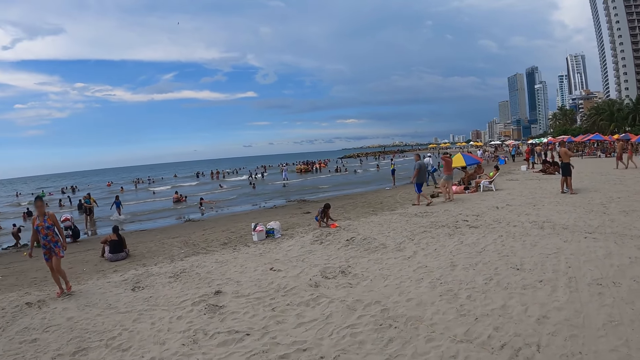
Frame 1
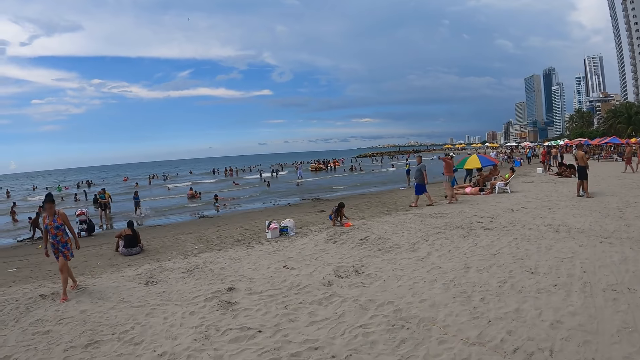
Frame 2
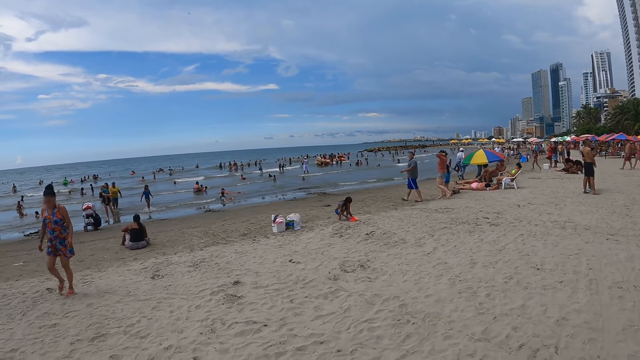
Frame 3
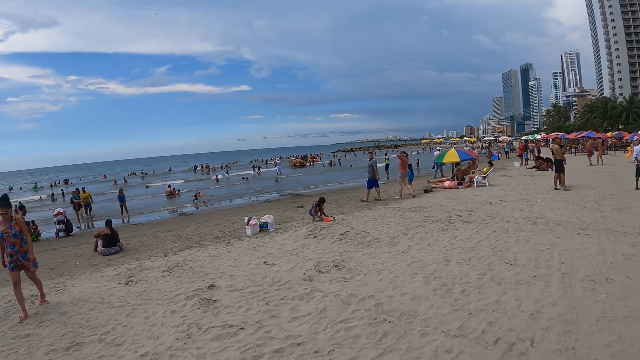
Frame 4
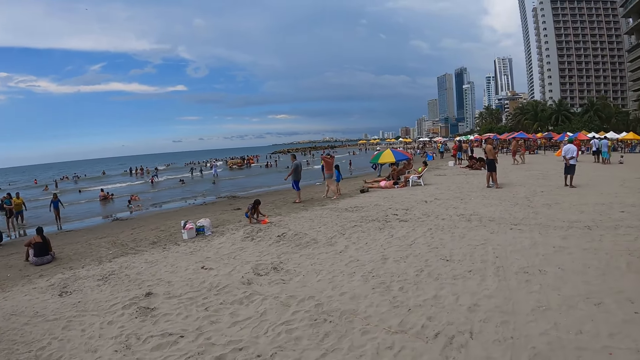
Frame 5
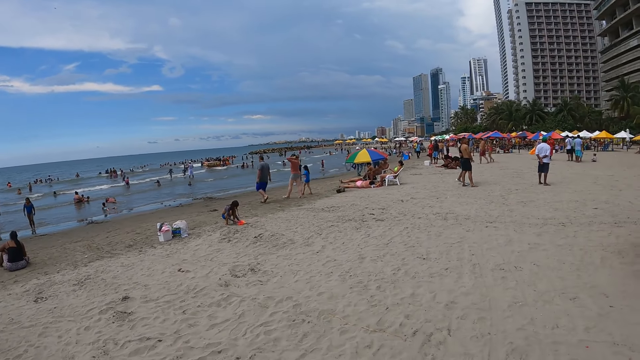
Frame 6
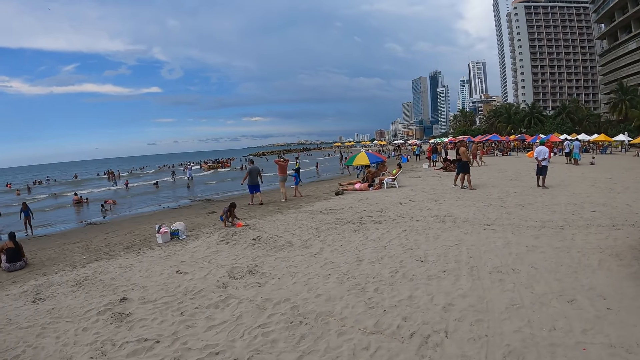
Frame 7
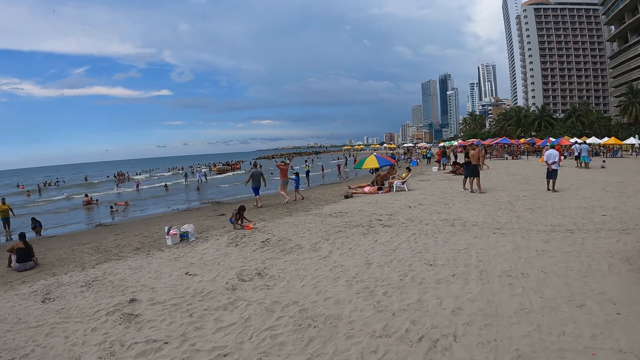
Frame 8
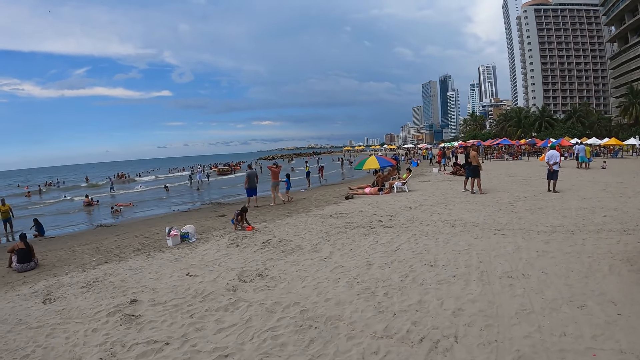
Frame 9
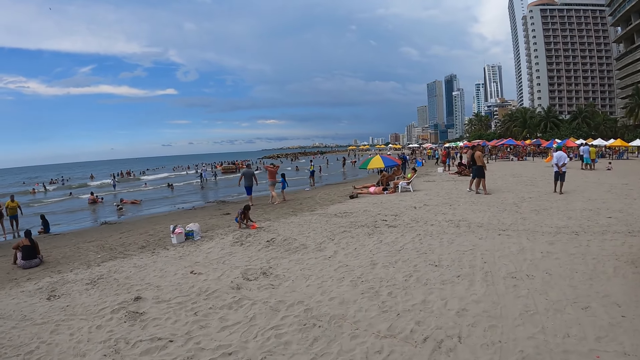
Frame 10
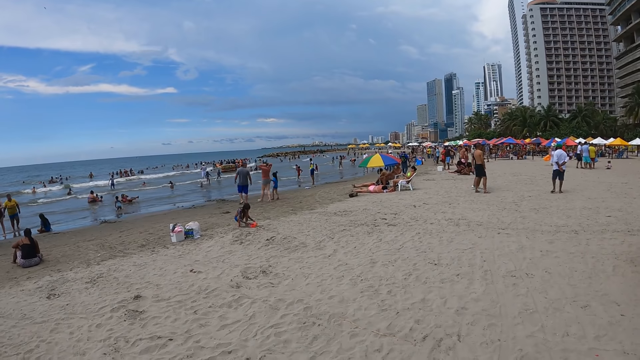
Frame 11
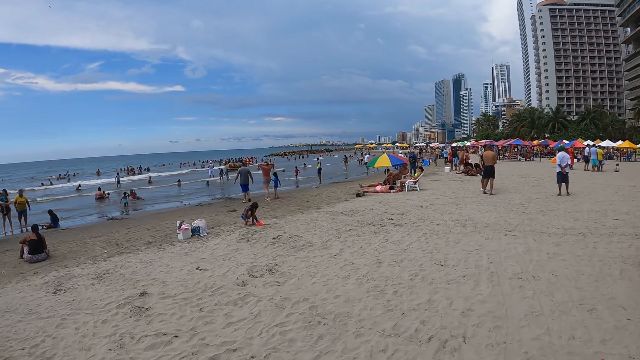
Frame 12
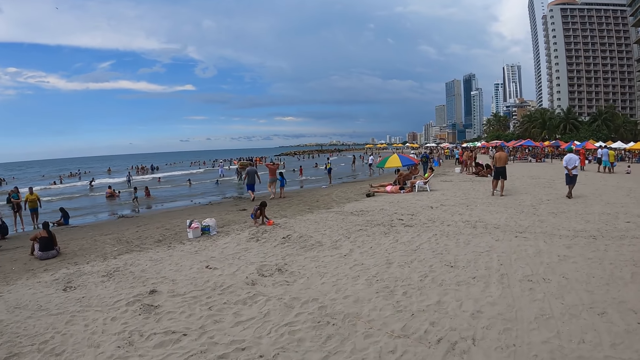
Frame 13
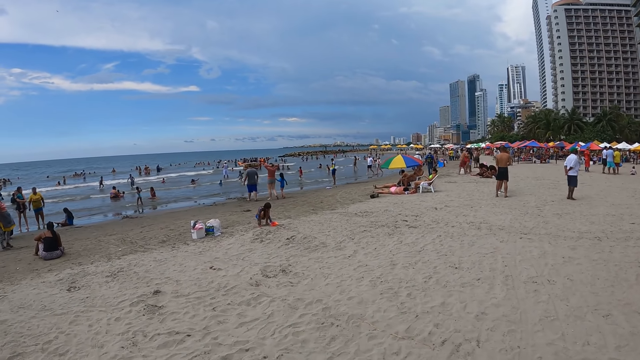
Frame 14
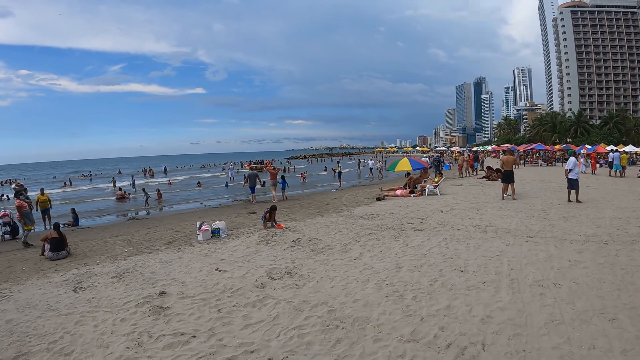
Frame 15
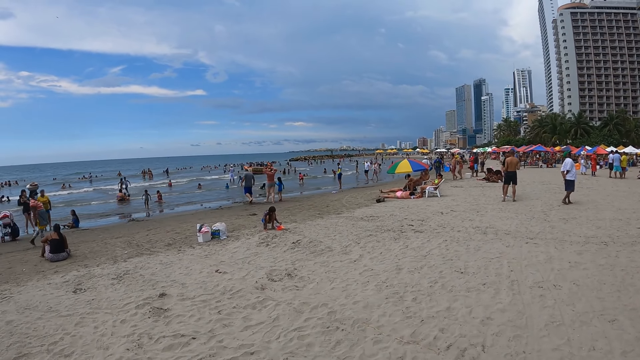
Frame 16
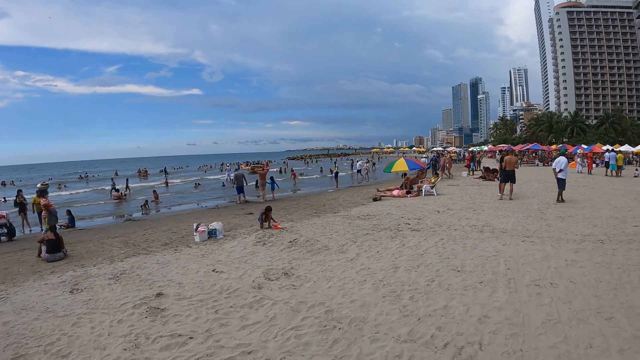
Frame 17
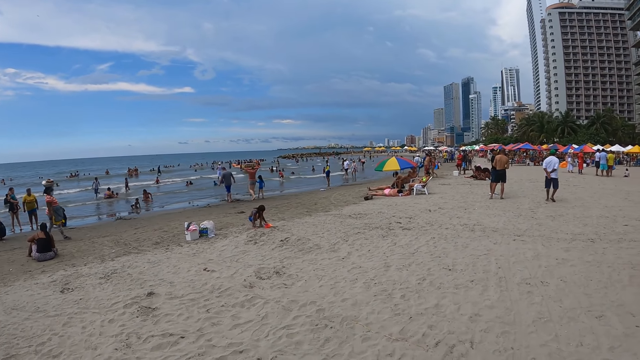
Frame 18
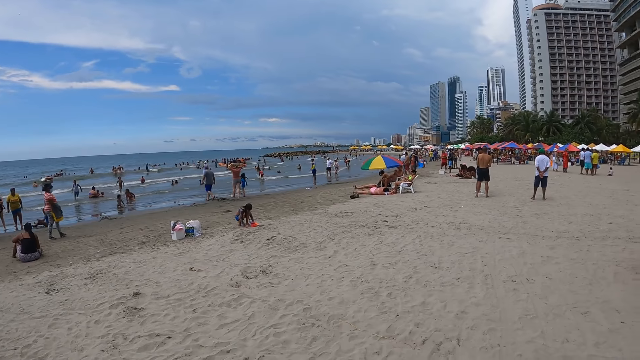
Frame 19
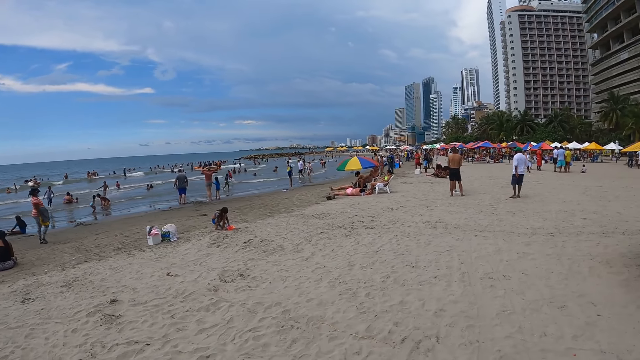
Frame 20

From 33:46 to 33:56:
The camera wearer looks around. They stand a little.

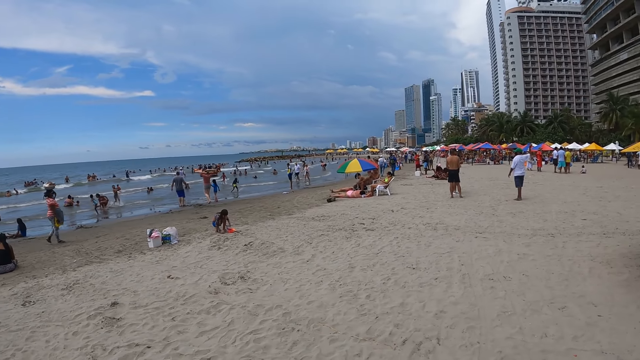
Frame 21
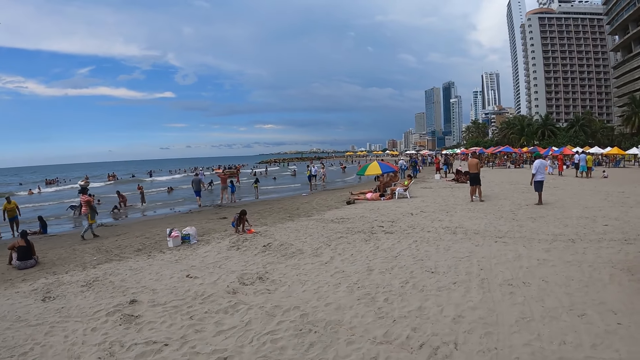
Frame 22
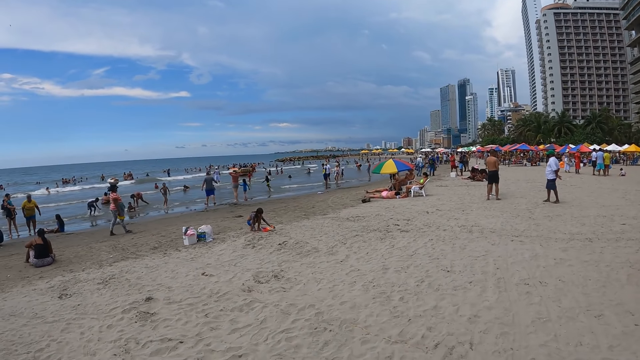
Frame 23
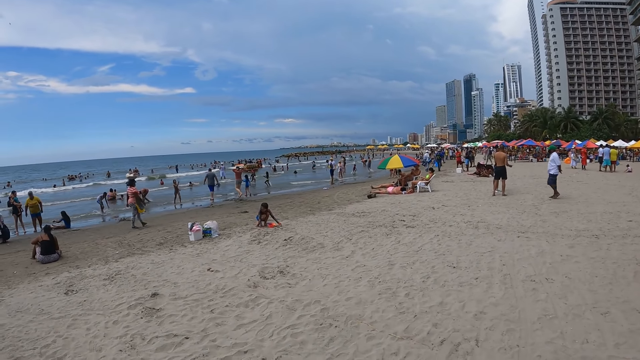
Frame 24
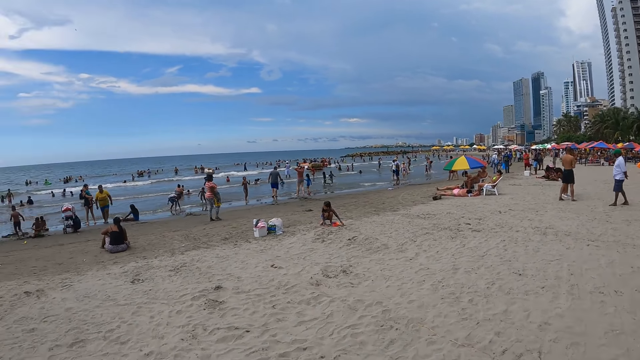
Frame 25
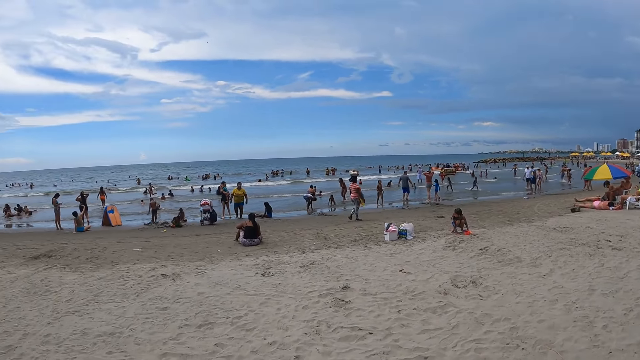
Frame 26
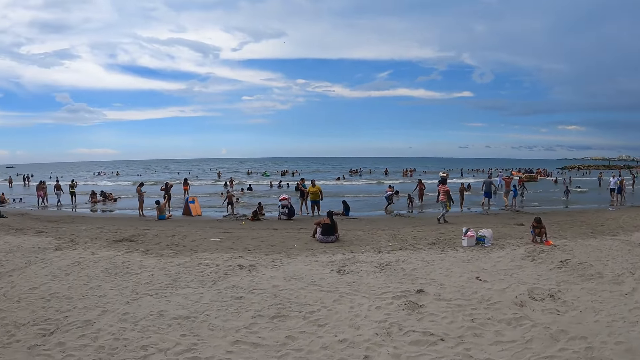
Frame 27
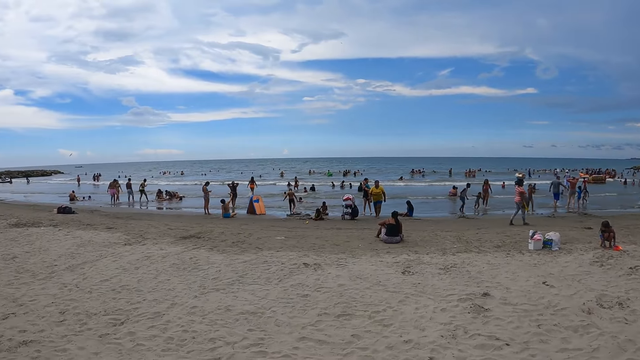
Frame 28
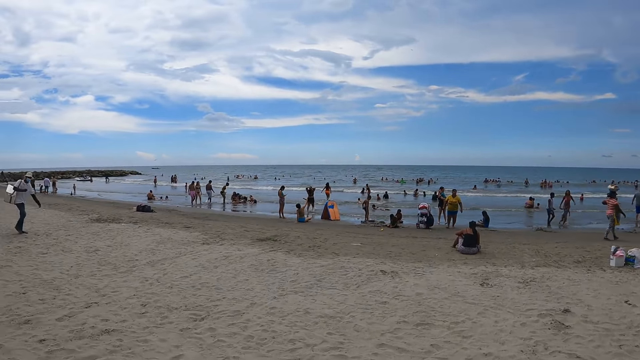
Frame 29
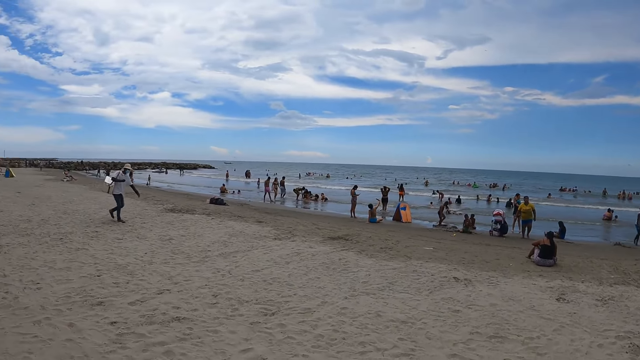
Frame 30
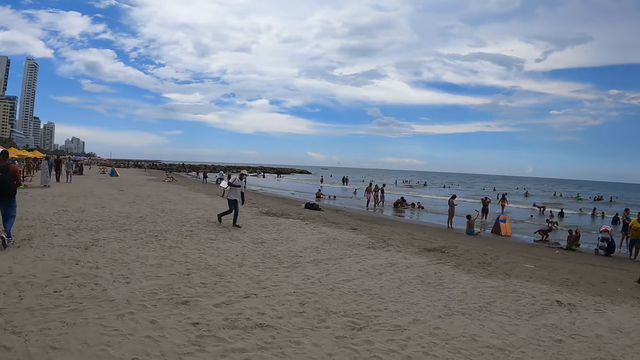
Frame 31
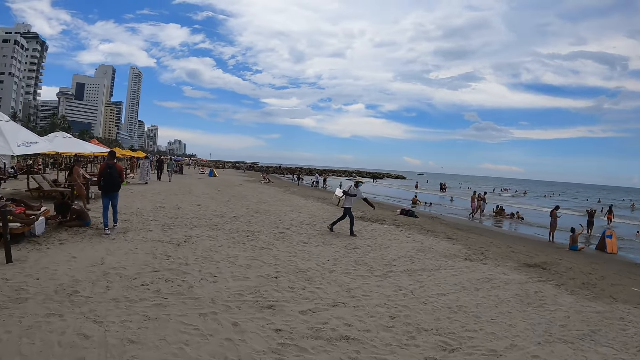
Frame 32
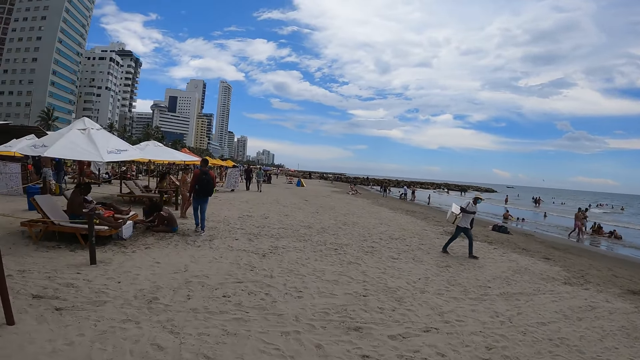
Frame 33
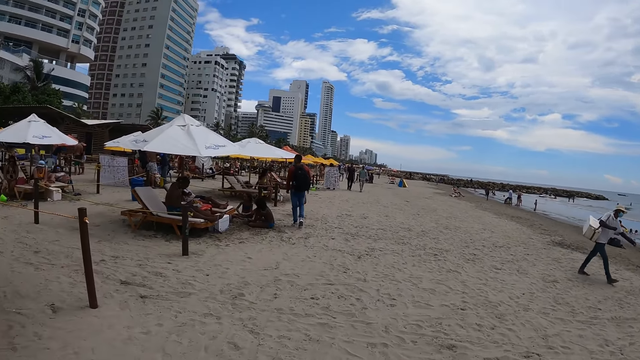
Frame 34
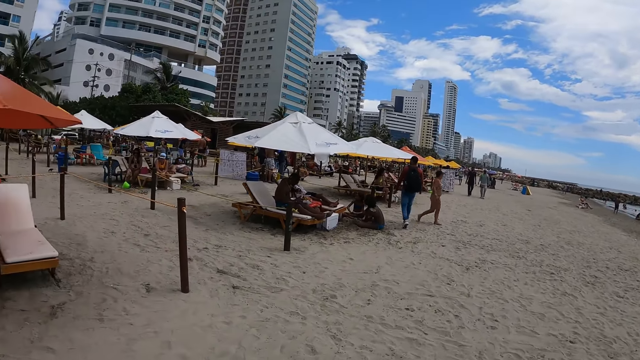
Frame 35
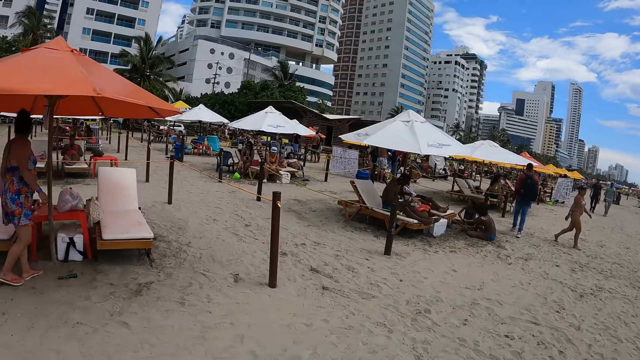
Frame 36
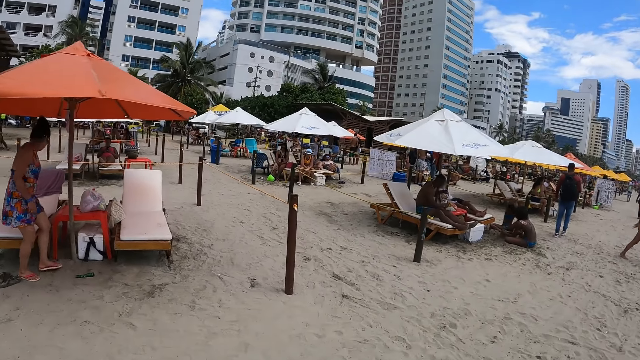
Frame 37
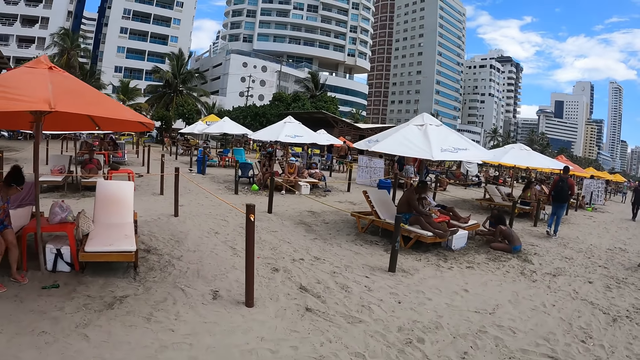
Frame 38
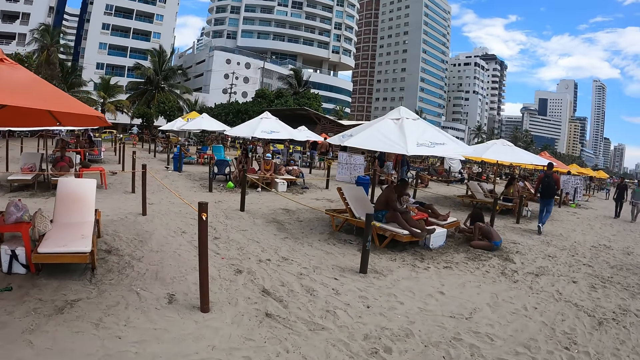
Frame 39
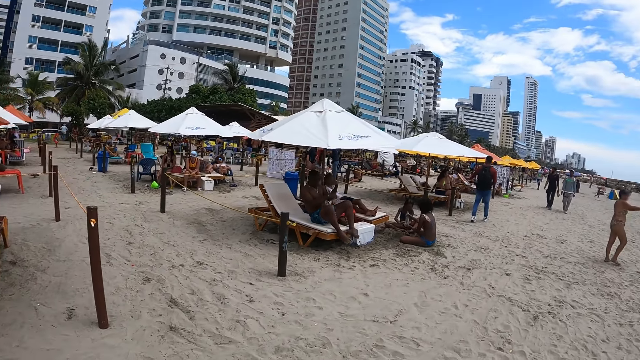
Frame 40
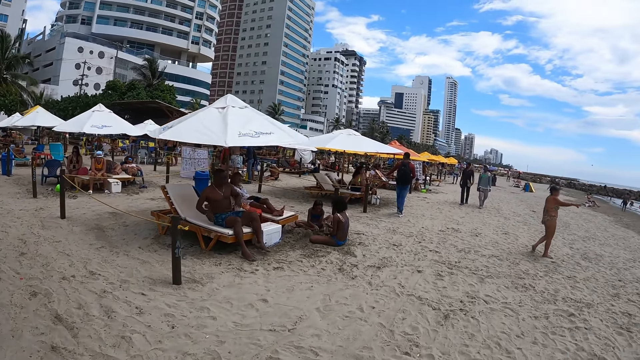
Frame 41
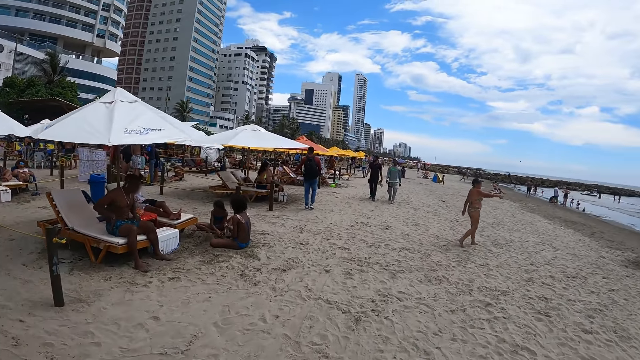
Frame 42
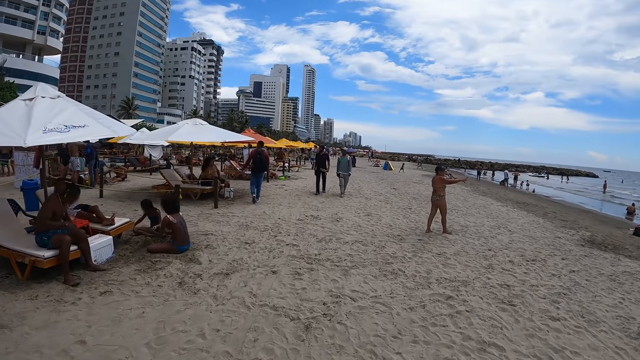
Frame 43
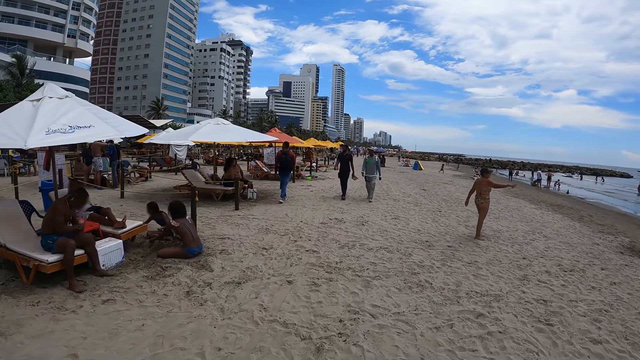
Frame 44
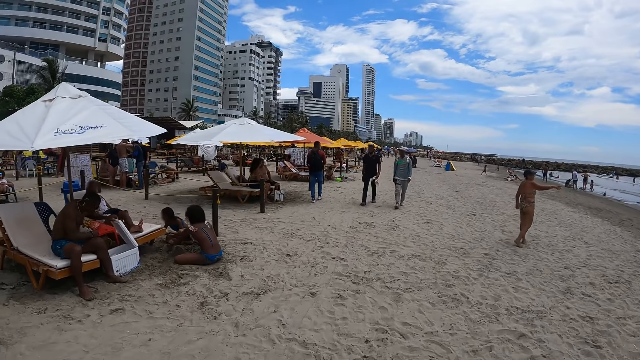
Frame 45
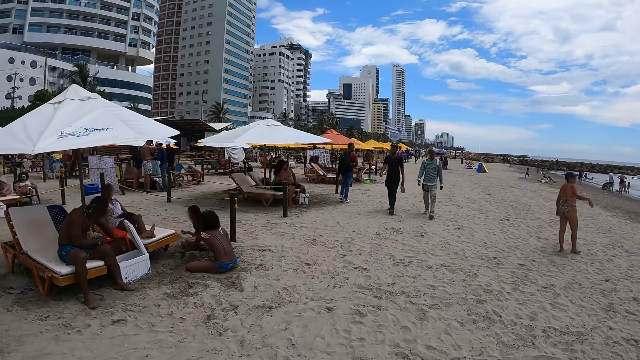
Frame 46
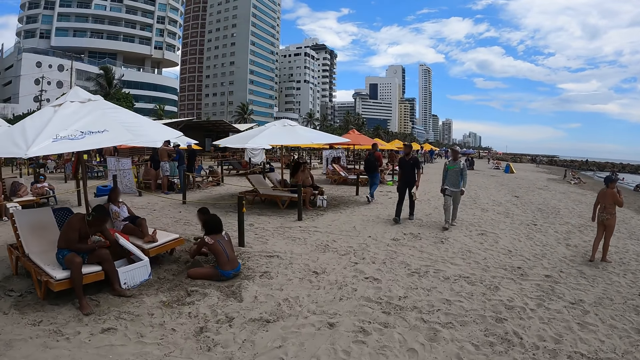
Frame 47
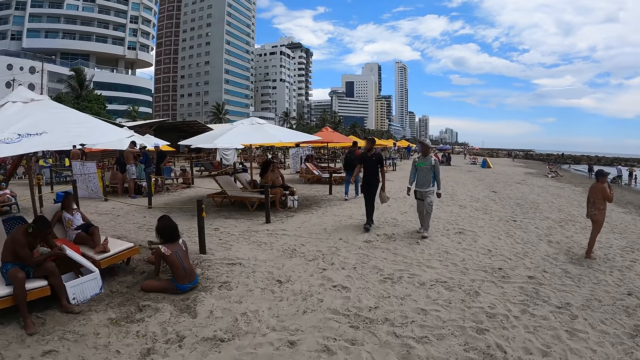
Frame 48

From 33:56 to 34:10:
The camera wearer turns around. They walk around.
